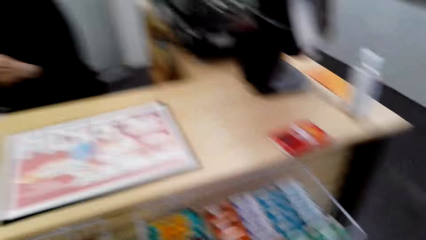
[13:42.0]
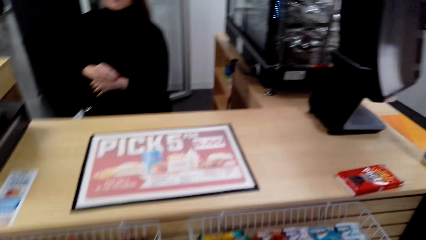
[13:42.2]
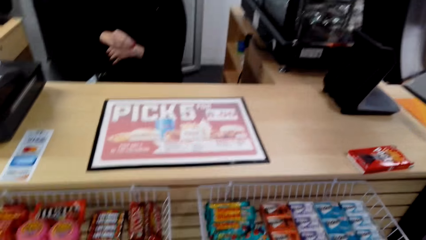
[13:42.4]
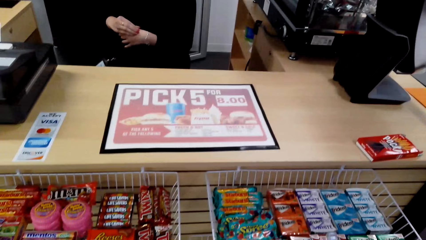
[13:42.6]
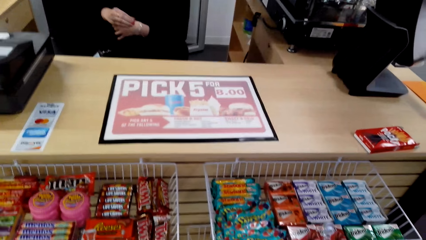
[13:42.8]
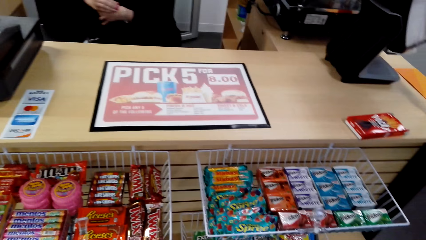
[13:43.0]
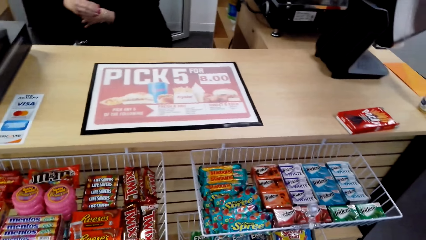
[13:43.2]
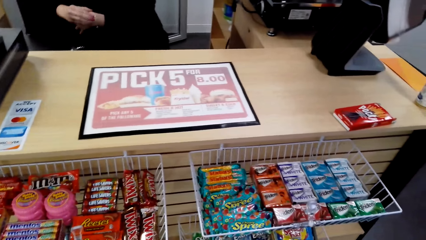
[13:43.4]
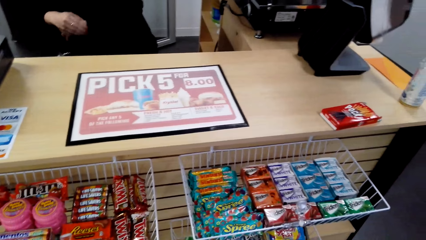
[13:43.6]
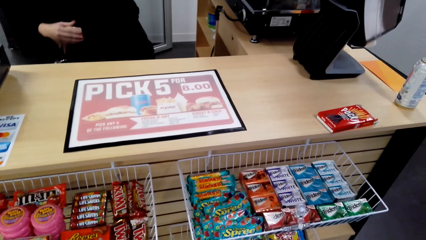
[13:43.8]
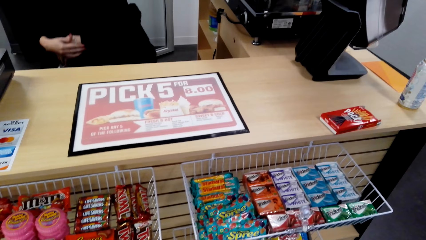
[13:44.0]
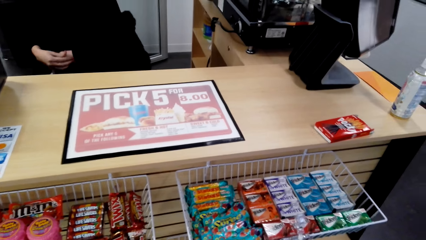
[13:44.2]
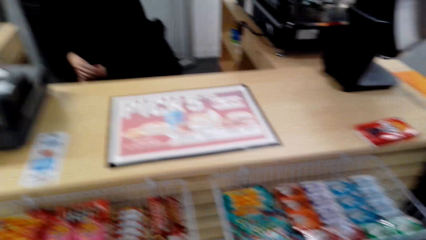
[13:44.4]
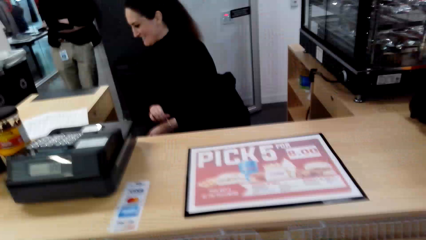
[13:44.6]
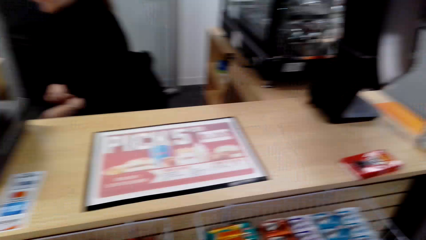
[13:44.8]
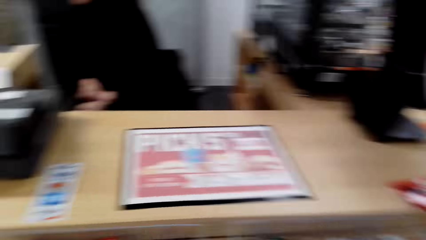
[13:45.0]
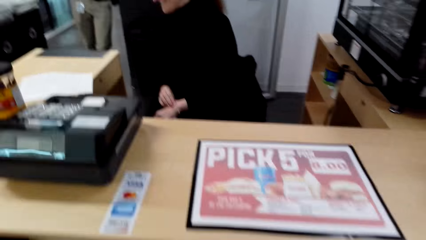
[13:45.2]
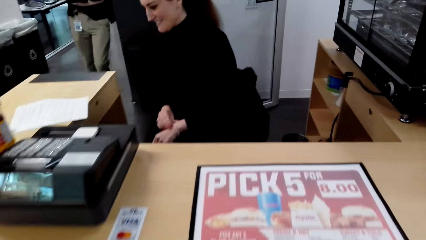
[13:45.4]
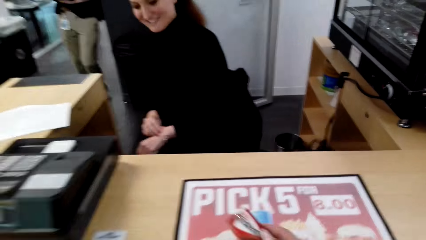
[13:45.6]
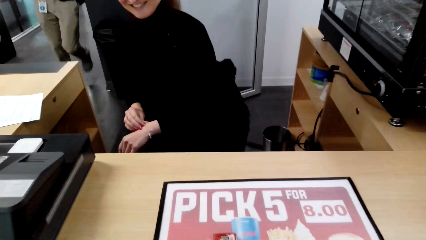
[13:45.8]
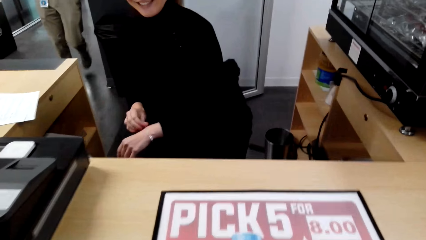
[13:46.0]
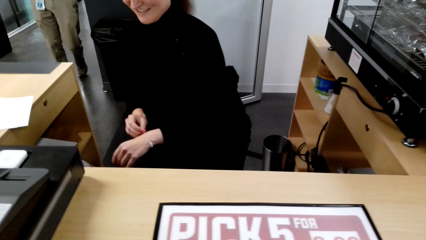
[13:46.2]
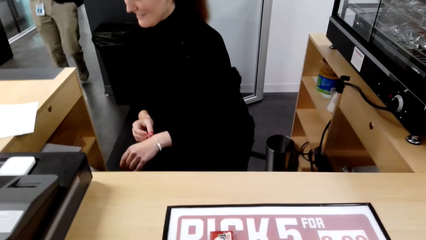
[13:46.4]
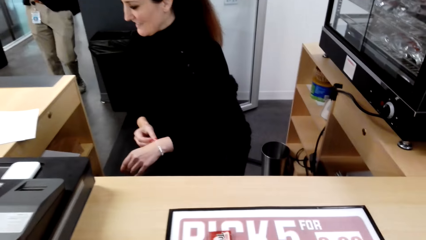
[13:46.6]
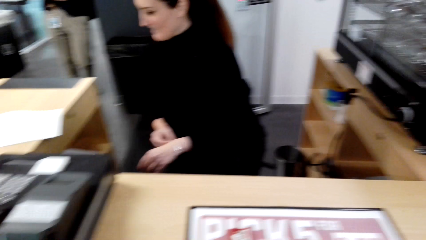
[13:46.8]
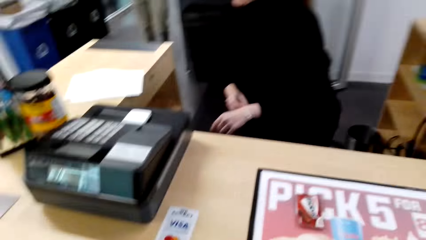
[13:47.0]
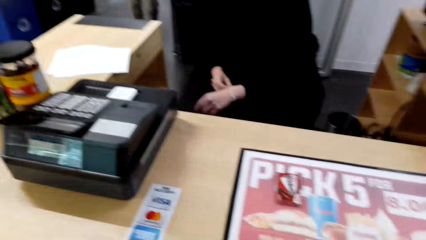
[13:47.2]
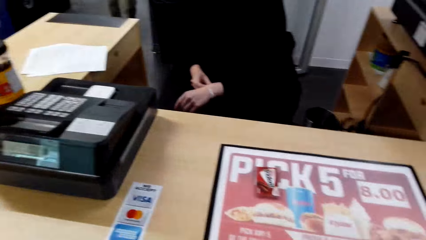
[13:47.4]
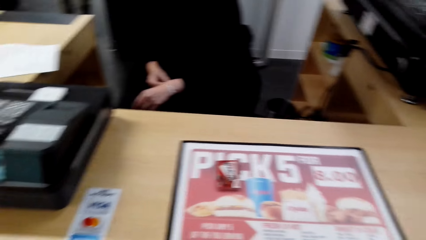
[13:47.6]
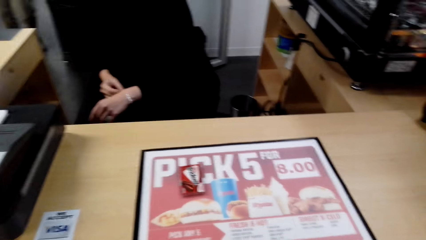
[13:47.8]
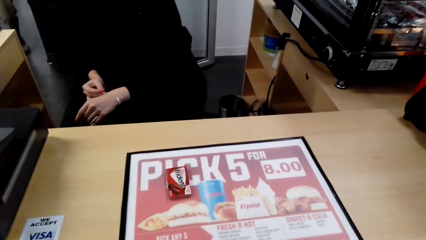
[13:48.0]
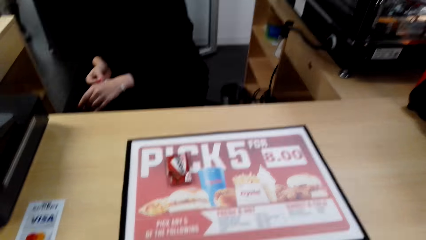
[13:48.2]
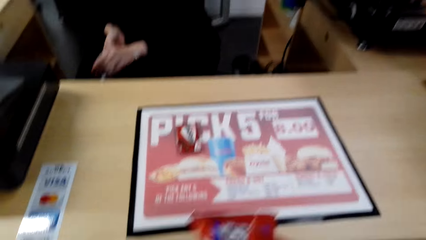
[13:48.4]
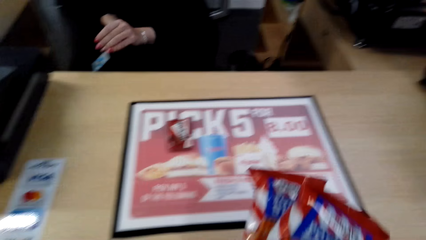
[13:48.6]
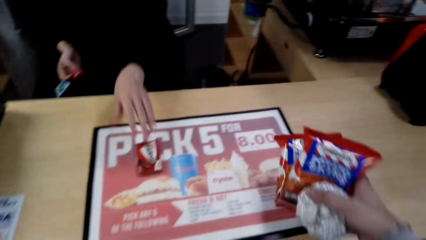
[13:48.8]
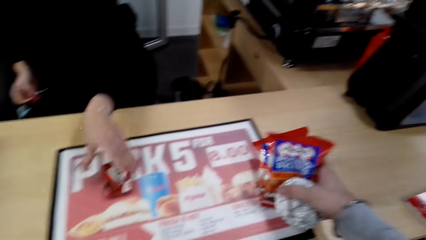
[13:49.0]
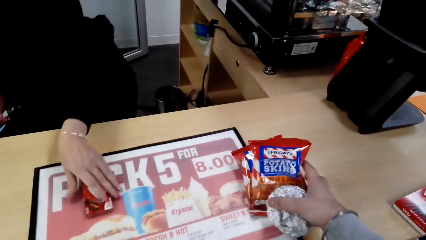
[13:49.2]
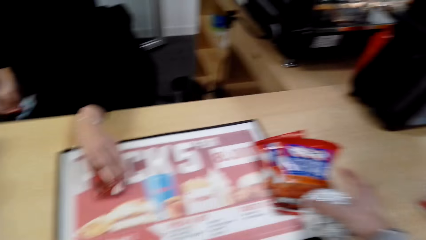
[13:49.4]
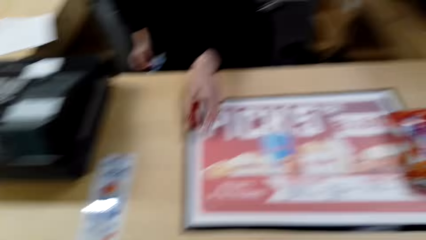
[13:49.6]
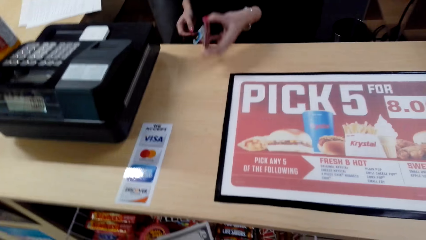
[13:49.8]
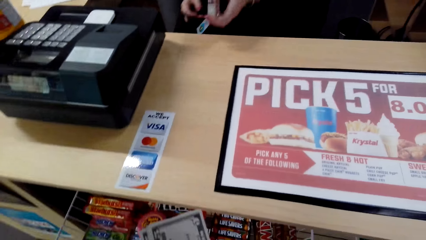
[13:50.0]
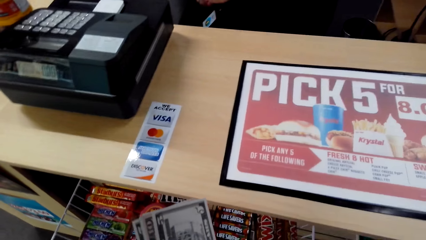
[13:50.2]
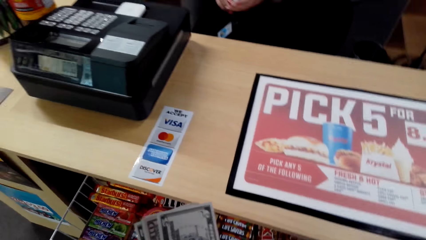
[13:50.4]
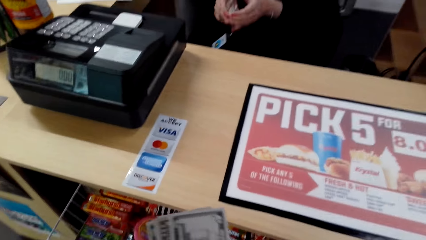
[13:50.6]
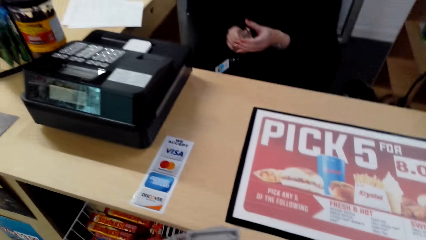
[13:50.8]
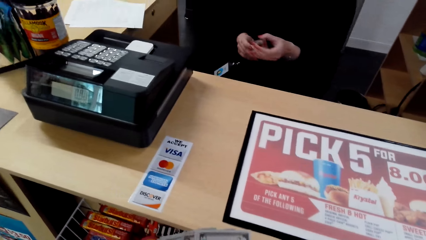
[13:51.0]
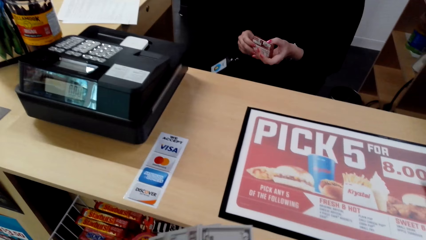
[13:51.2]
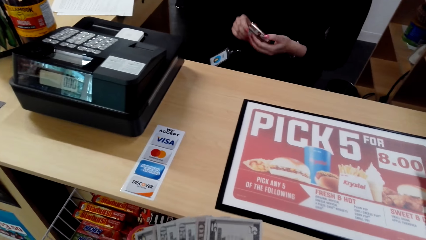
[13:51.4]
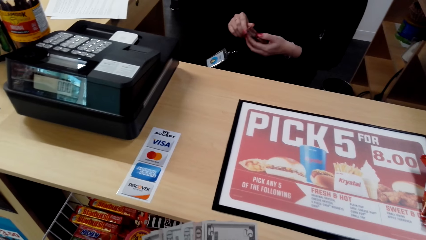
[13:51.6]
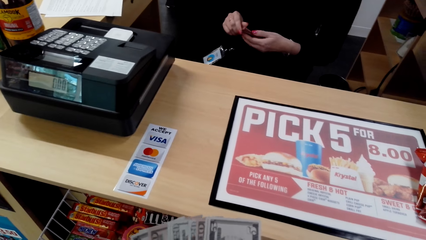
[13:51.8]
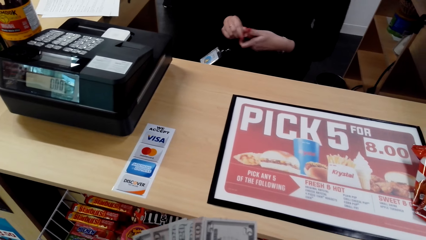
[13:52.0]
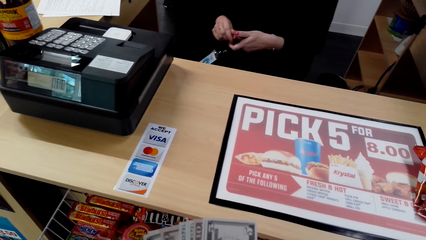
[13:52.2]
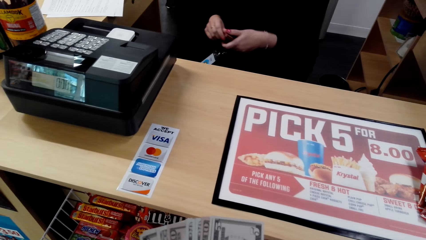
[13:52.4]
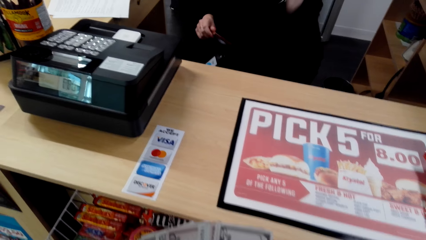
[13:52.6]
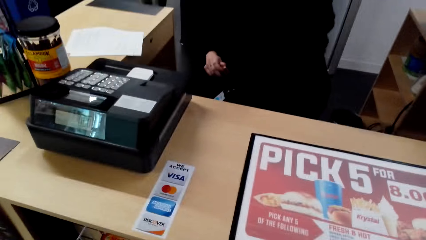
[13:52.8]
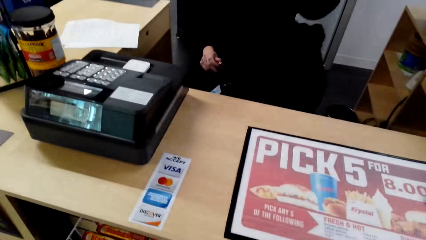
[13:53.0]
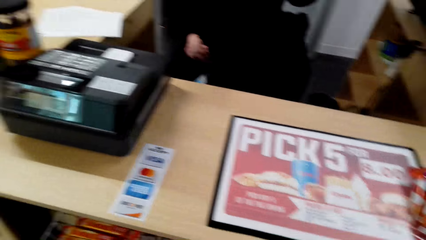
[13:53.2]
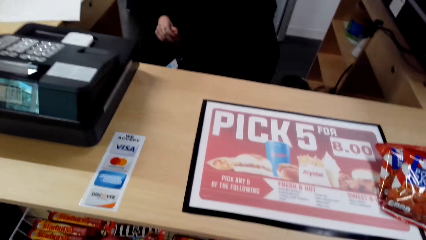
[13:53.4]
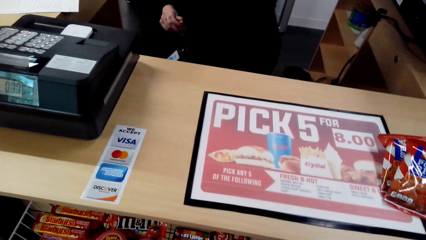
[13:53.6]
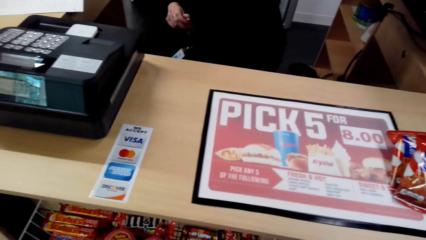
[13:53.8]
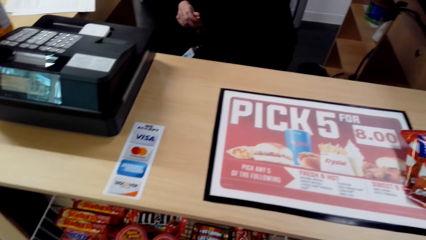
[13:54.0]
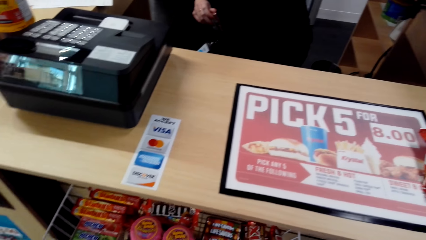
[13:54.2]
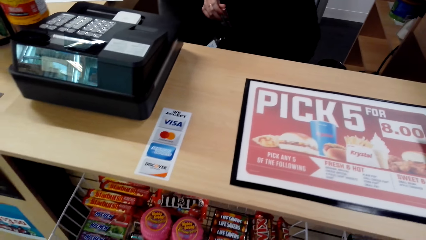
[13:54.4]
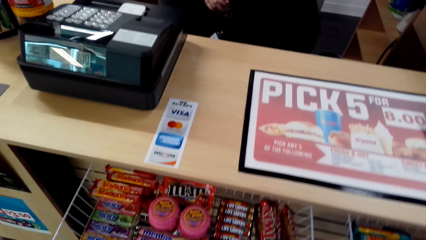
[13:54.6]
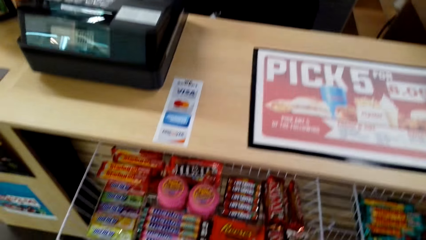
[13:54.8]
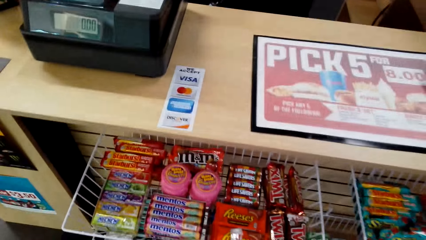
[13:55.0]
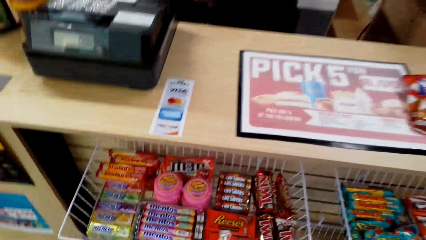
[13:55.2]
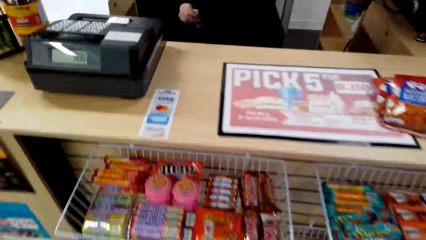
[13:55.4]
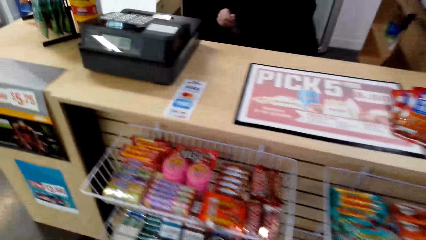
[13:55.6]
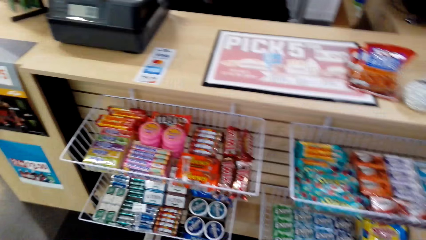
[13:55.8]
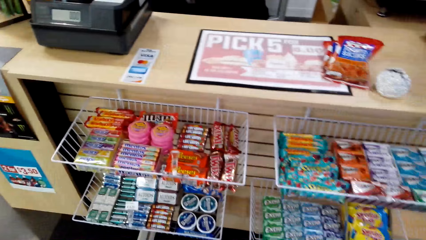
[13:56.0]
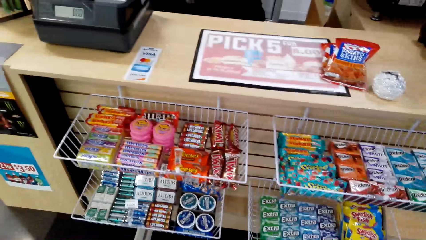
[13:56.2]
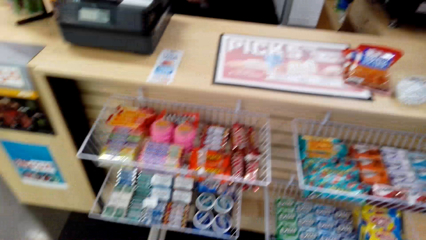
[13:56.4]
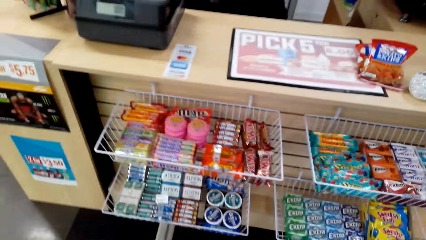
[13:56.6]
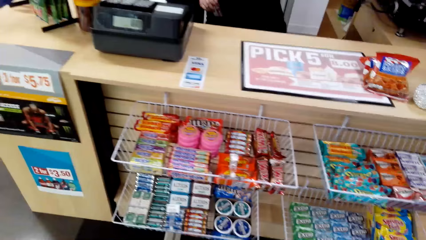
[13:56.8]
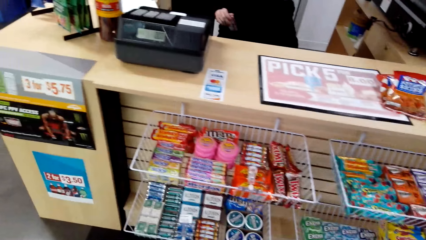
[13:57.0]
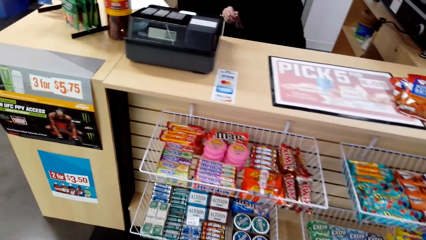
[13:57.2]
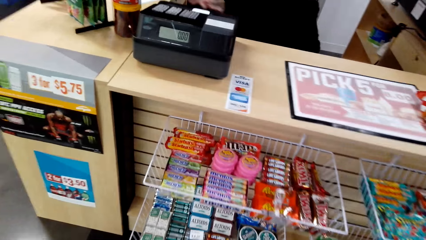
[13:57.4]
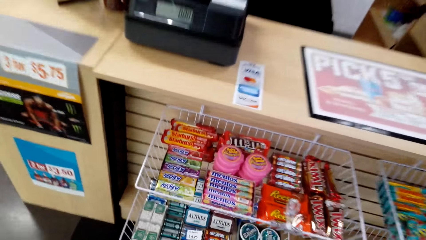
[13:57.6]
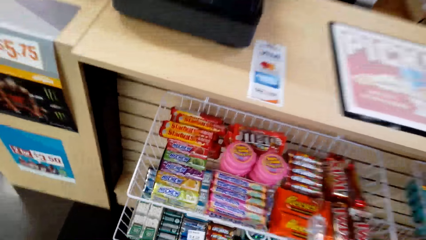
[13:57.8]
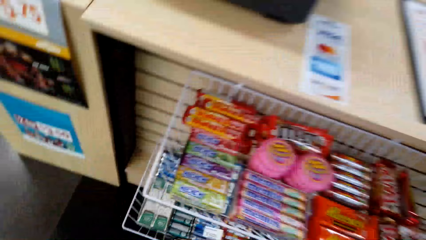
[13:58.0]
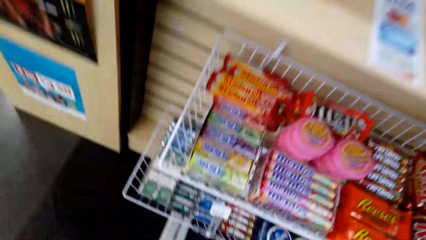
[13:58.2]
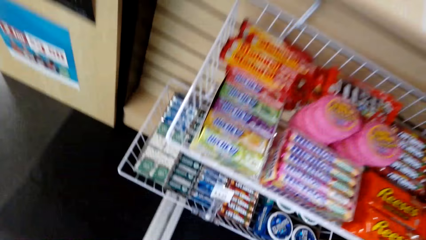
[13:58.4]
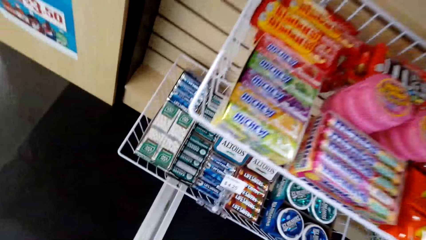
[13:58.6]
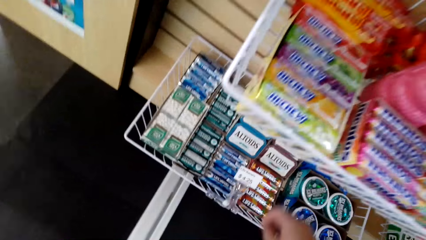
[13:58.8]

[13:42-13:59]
The camera wearer converses with a woman. They put the crisp on top of the counter. They converse with the woman.
